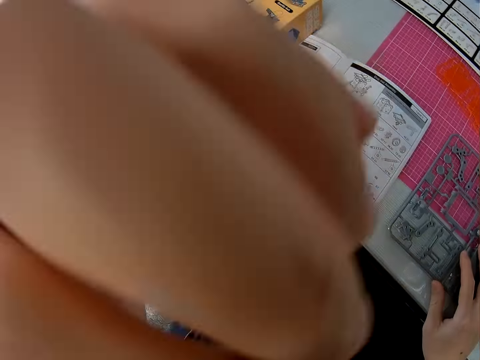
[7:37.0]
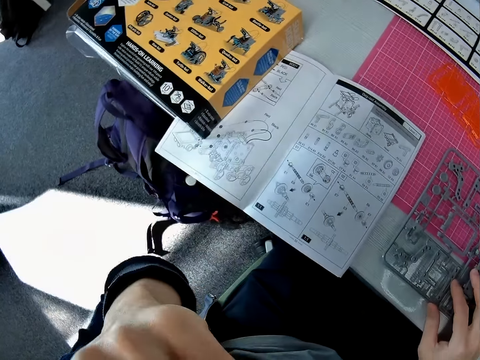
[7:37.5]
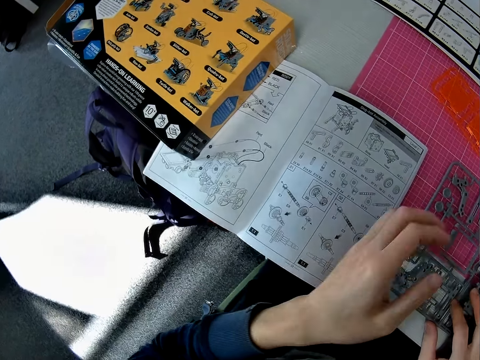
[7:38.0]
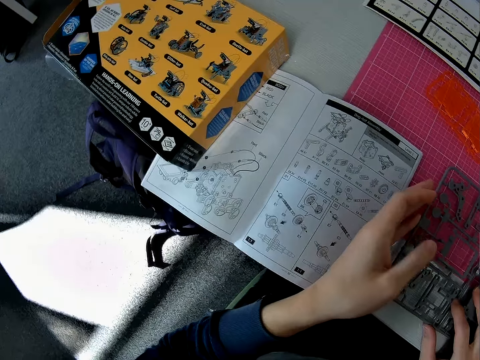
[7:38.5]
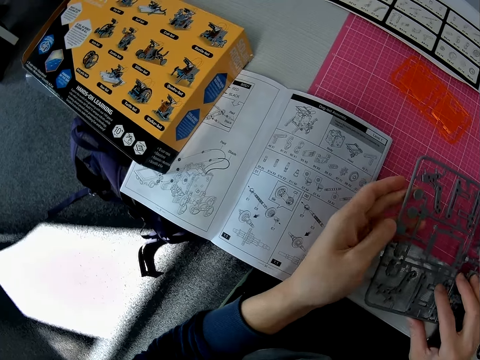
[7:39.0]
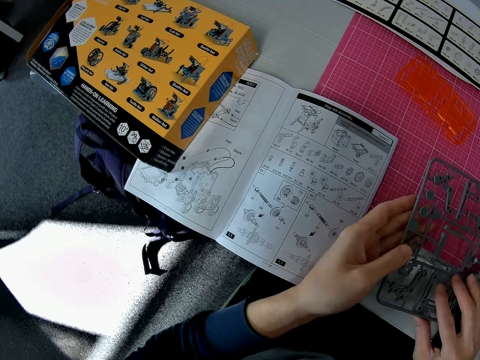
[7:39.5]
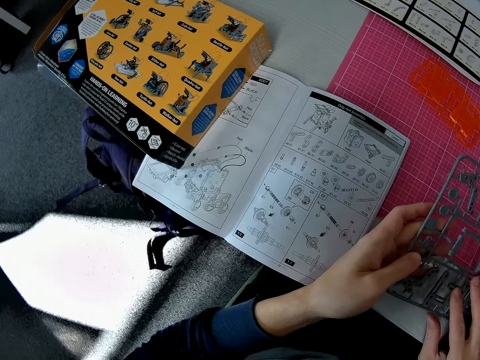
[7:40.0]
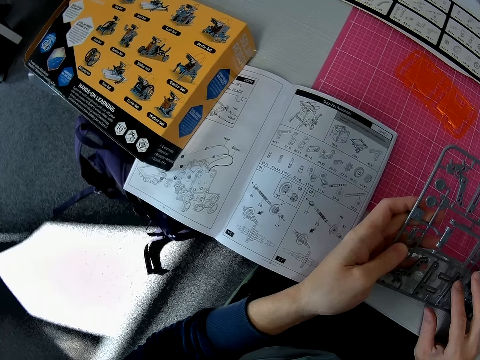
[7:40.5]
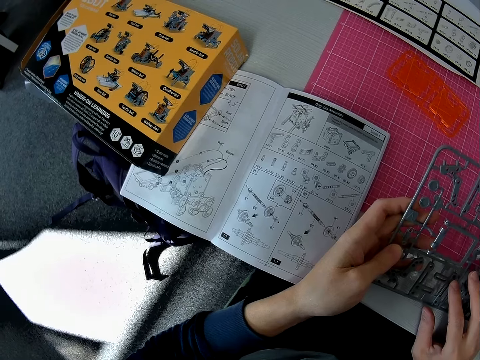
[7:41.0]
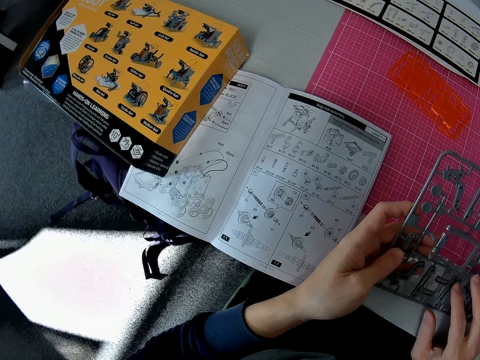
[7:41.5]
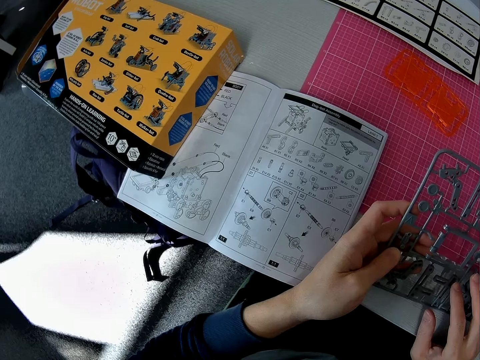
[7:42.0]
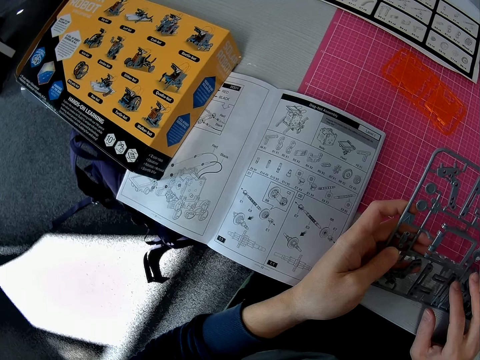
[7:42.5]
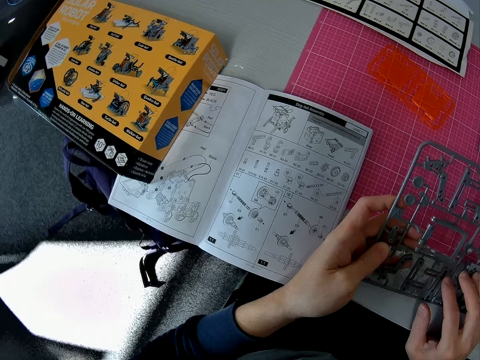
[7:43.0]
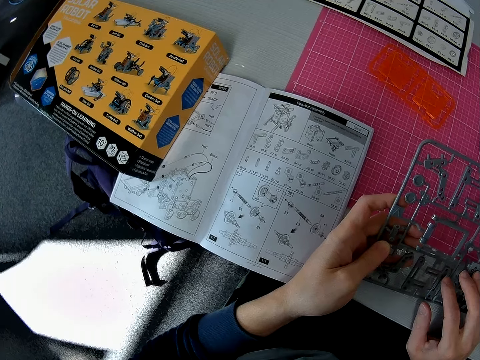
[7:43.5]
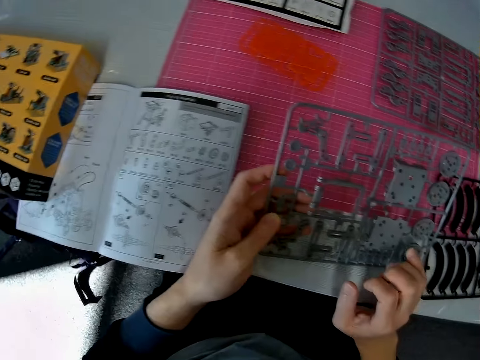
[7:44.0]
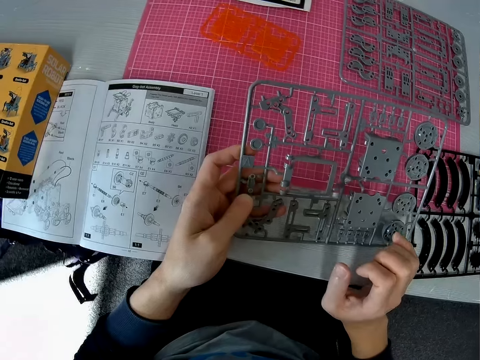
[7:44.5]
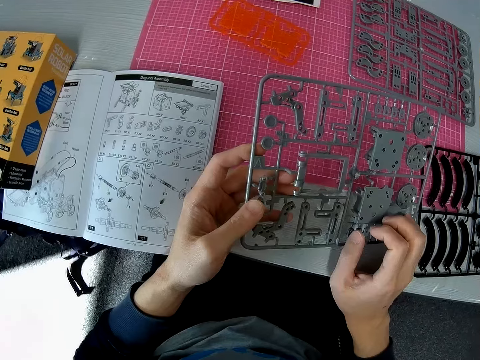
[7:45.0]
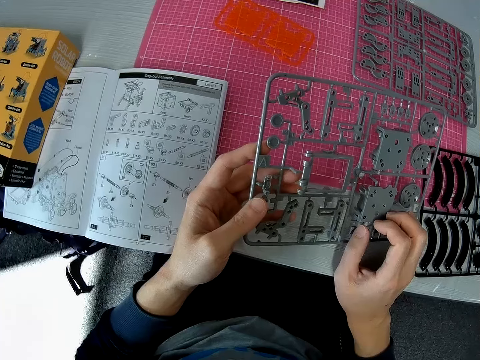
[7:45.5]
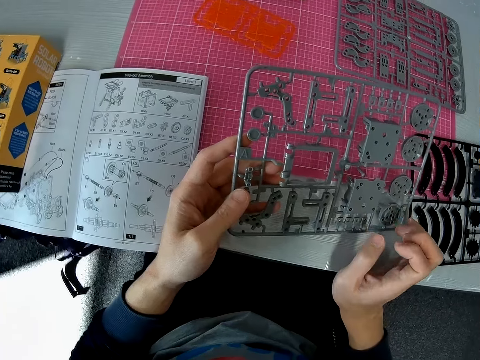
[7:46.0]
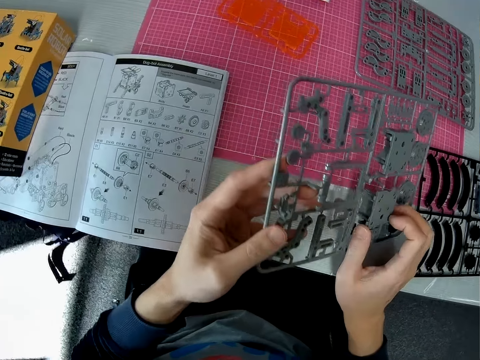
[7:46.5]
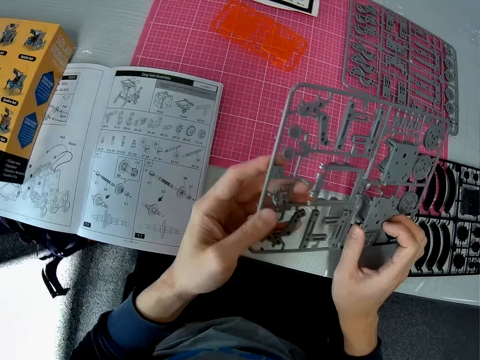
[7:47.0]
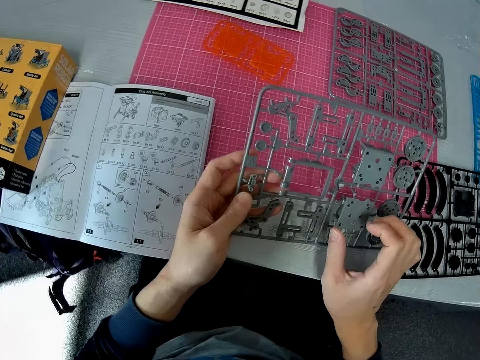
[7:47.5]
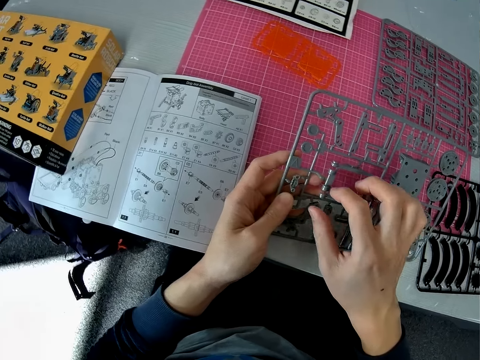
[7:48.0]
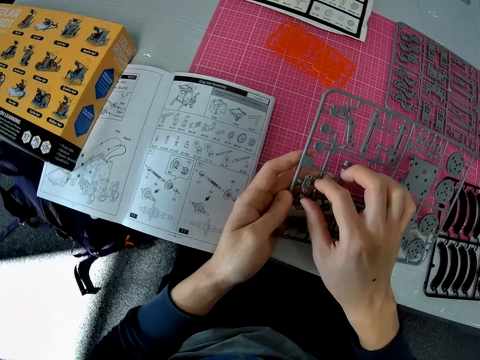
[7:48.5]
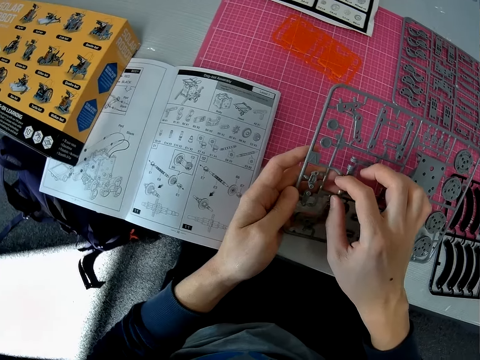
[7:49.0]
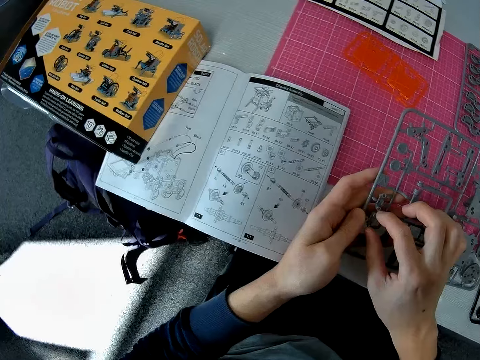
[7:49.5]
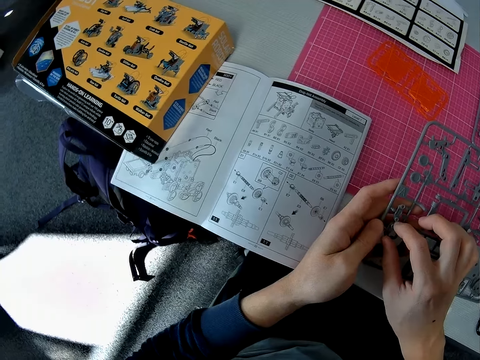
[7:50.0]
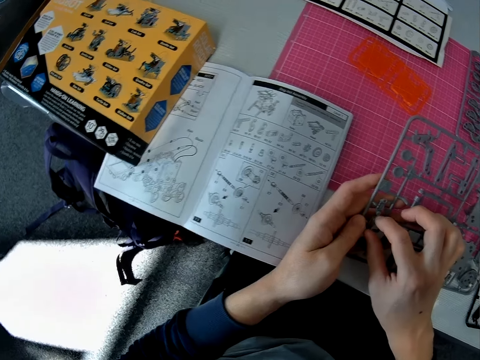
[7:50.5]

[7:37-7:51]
The camera wearer holds a chin with a hand. They pick up a solar robot model part from a cutting mat. They look at a solar robot book manual on a table. They flip the solar robot model part on a hand.

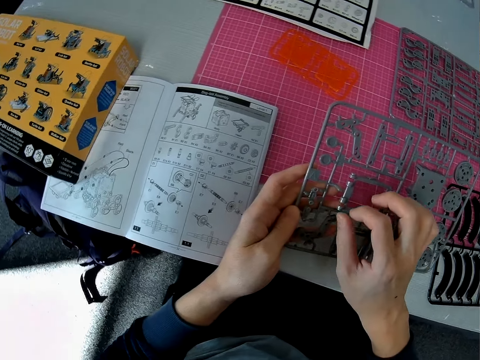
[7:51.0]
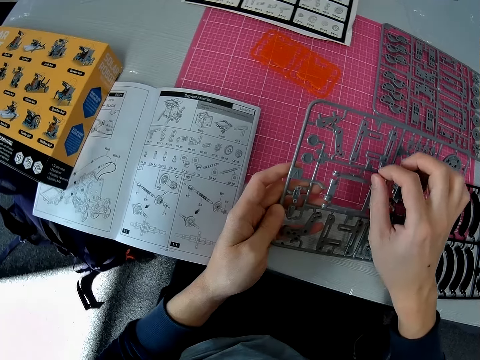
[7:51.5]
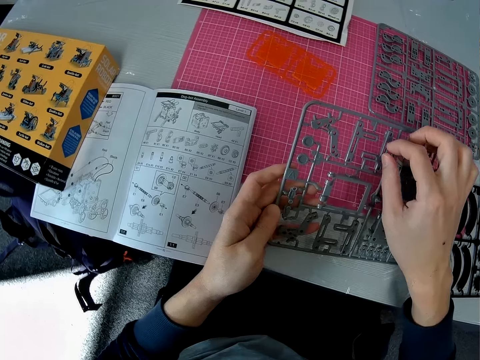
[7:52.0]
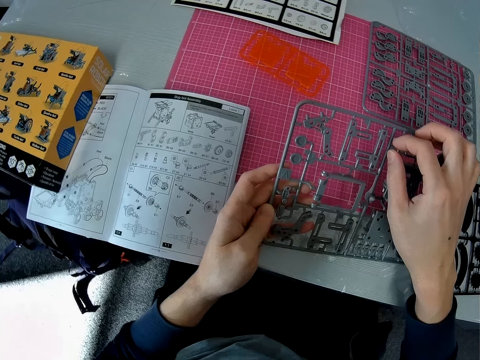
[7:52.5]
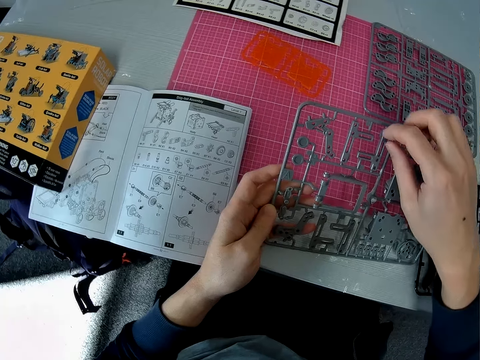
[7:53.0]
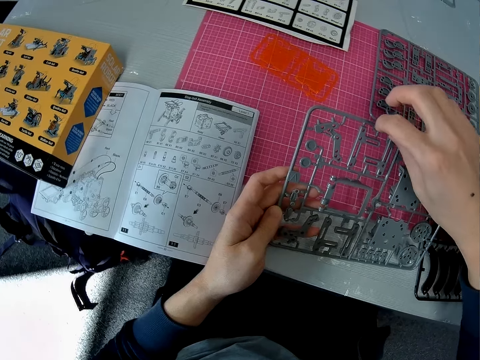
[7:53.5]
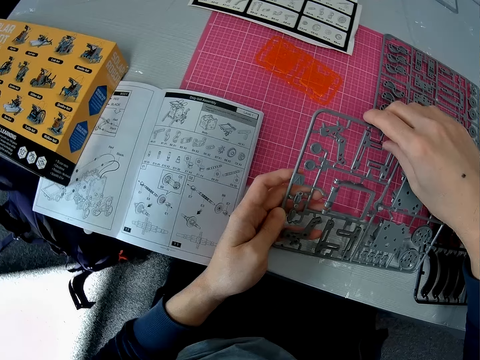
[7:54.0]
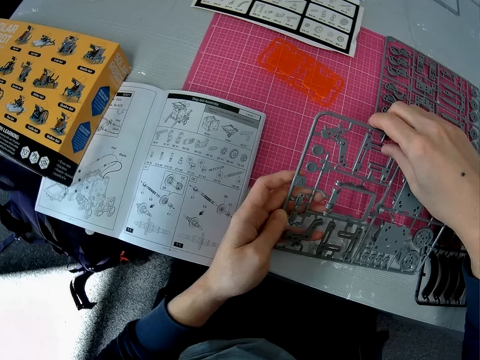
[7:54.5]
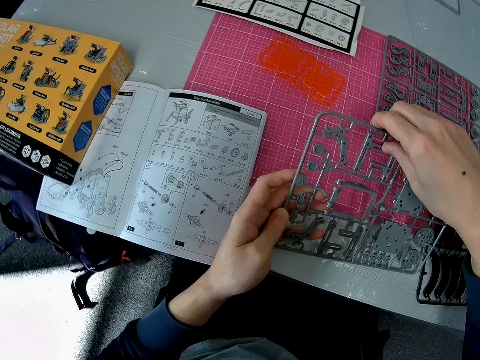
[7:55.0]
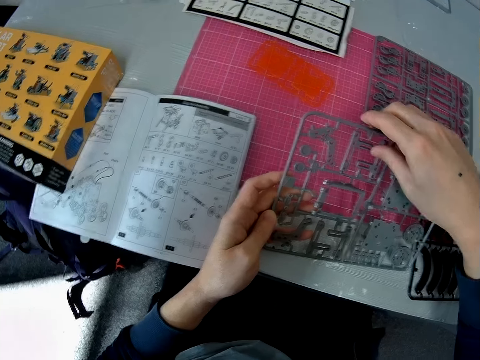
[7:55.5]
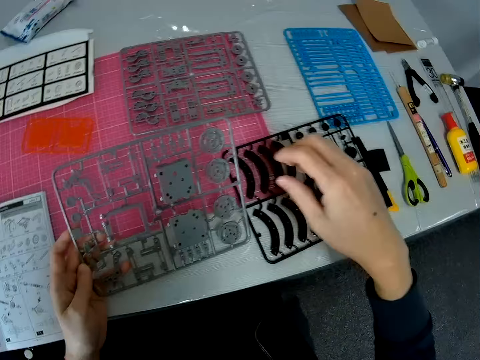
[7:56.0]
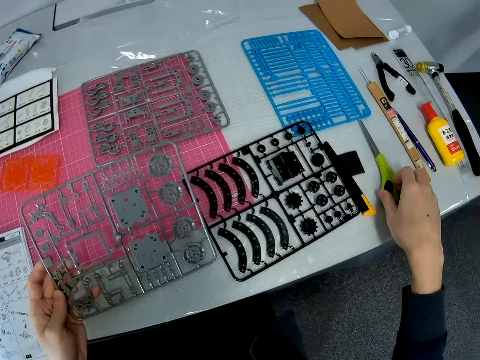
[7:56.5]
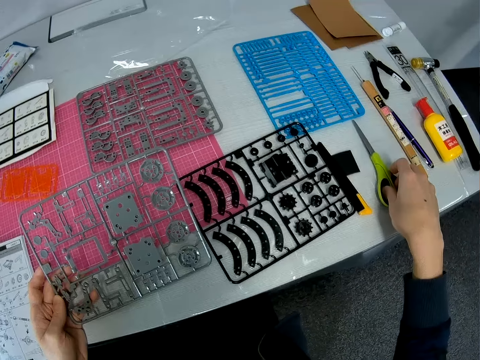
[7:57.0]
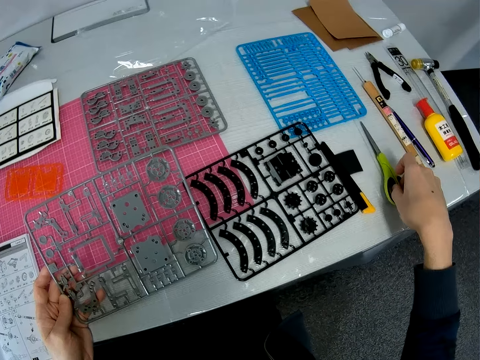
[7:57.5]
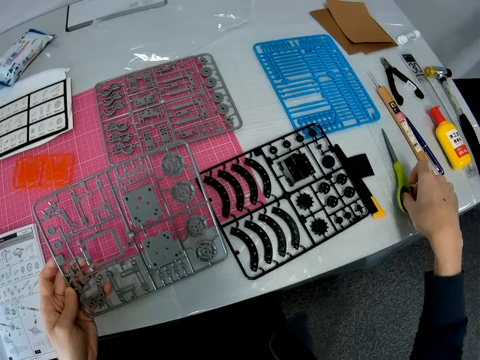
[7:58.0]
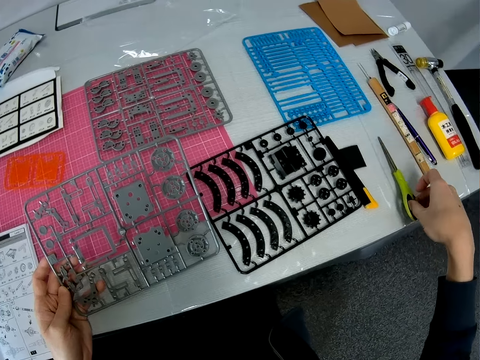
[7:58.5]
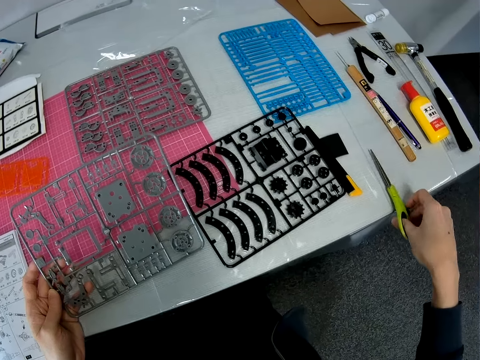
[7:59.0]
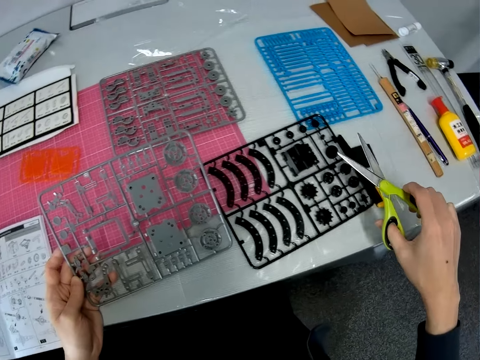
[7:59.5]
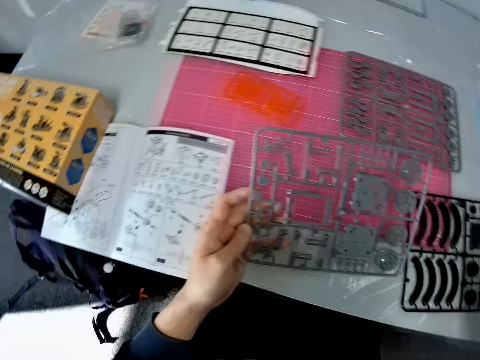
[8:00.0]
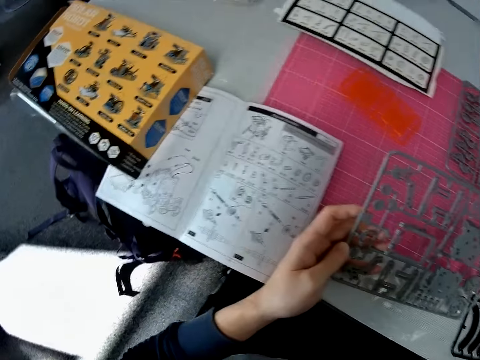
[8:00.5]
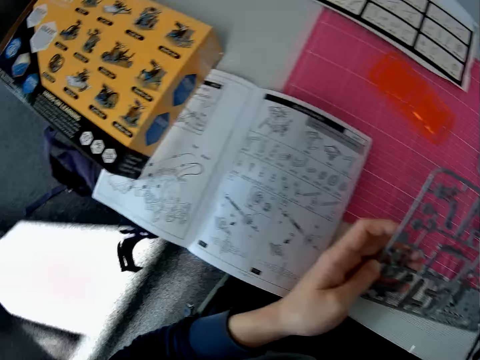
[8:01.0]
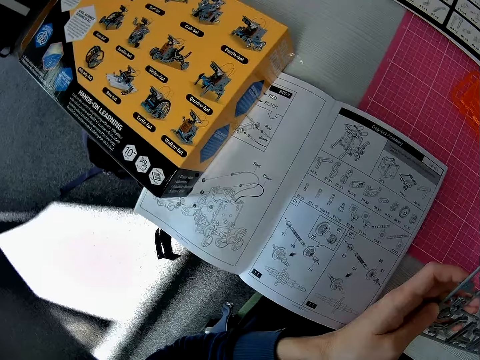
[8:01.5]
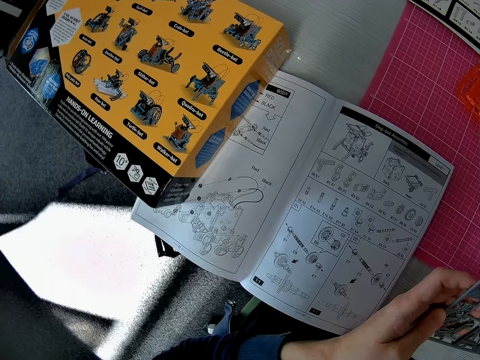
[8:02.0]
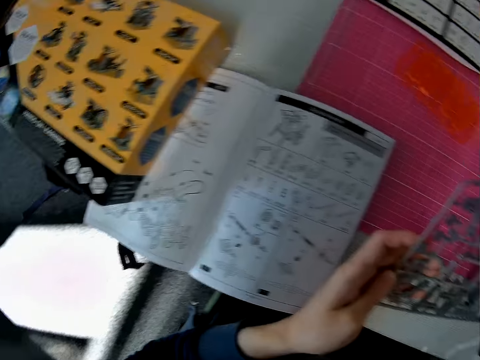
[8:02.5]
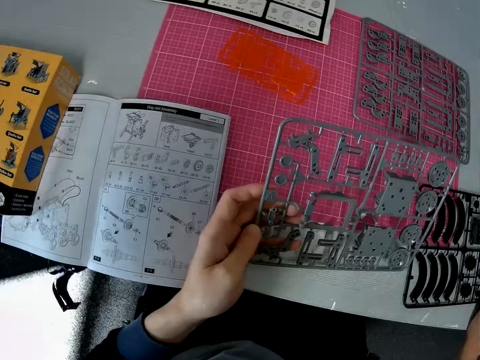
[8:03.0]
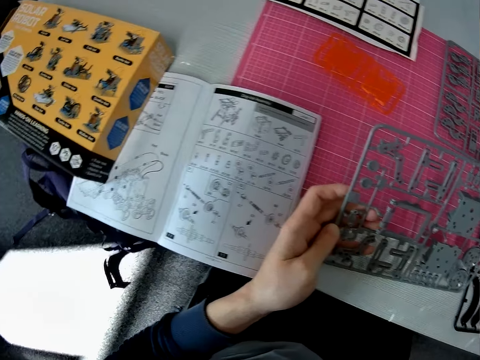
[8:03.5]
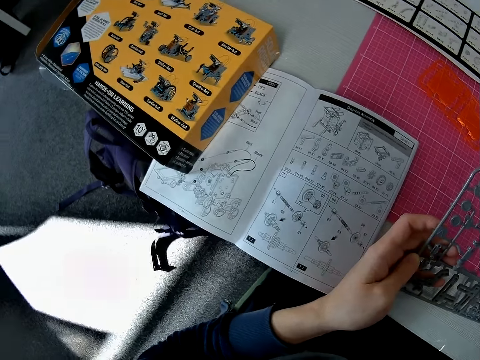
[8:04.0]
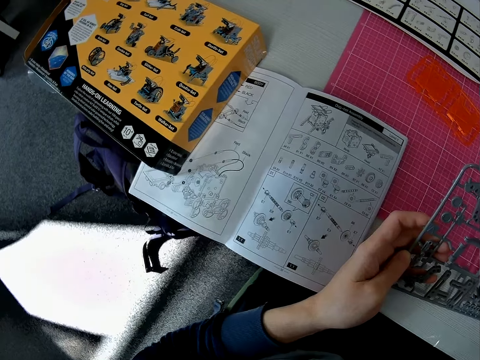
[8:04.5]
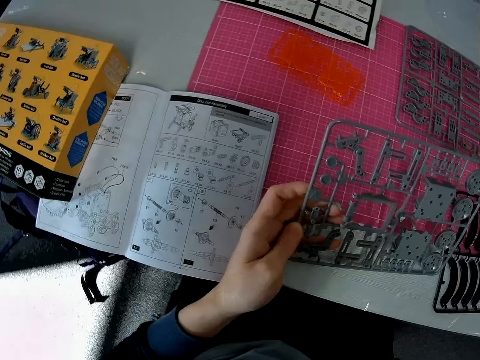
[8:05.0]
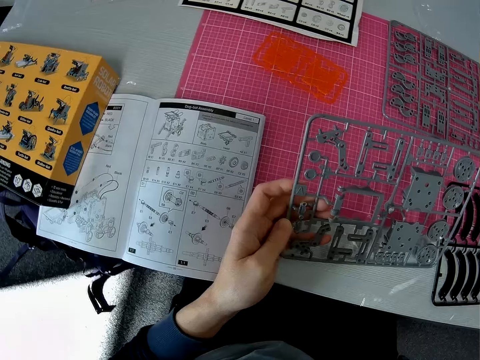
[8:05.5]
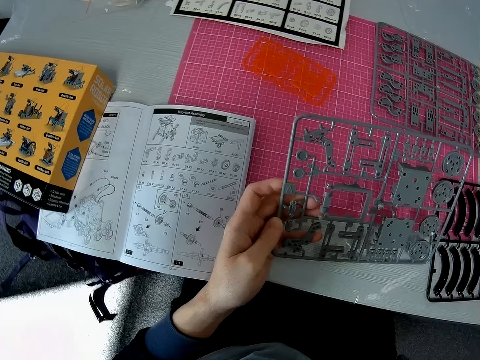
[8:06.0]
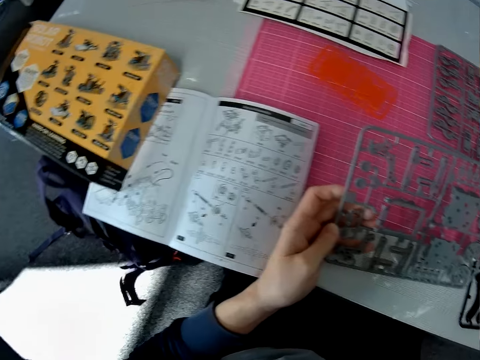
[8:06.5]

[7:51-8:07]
The camera wearer holds a solar robot model part with a hand. They pick up a pair of scissors from a table. They look at a solar robot book manual on the table.
